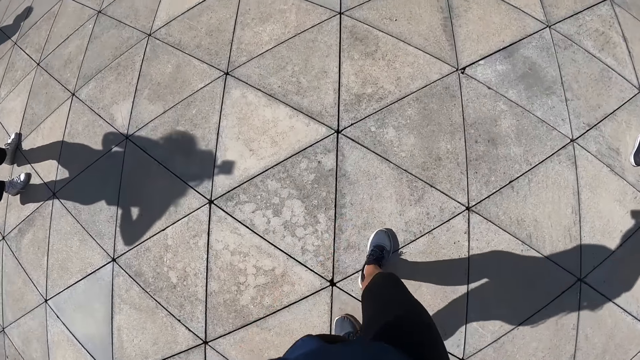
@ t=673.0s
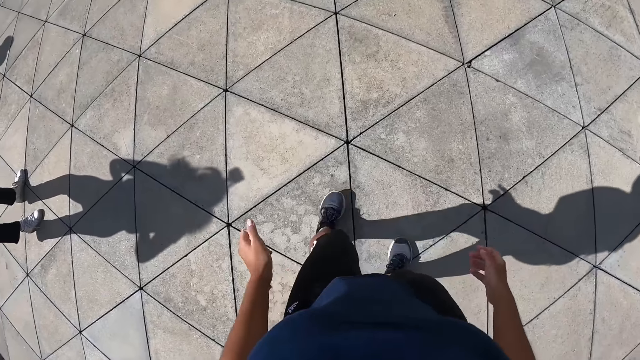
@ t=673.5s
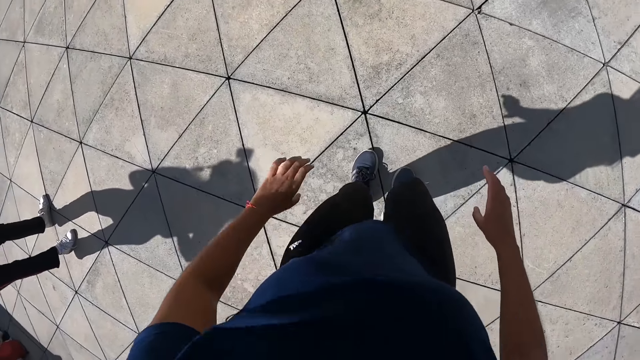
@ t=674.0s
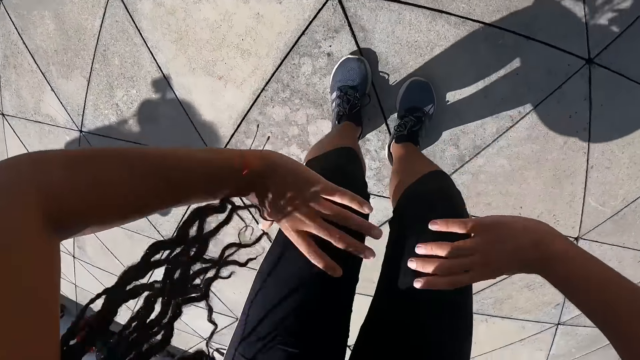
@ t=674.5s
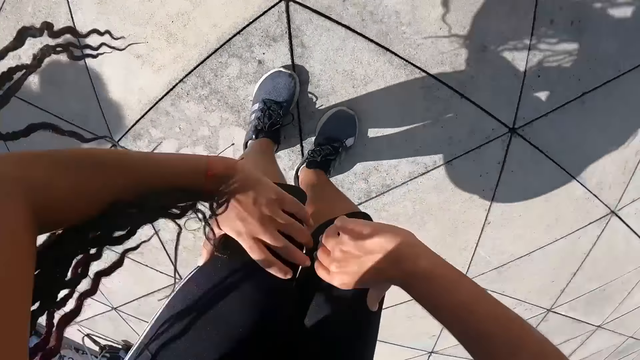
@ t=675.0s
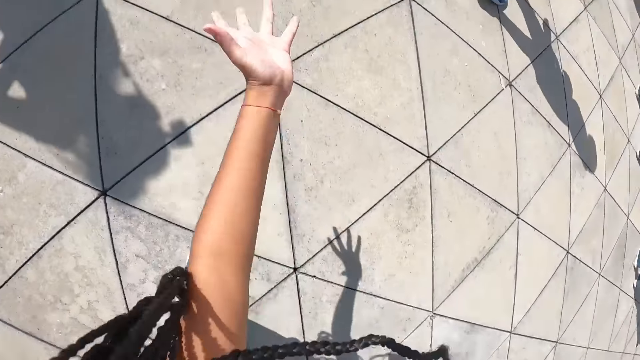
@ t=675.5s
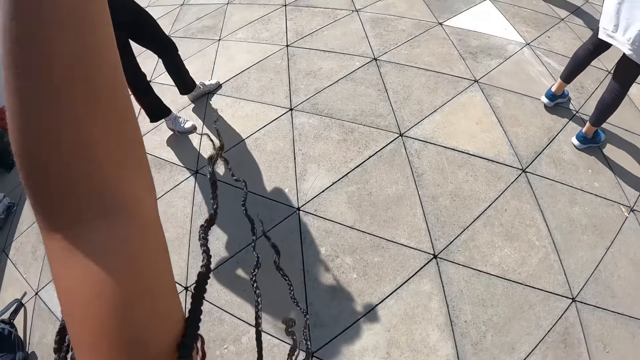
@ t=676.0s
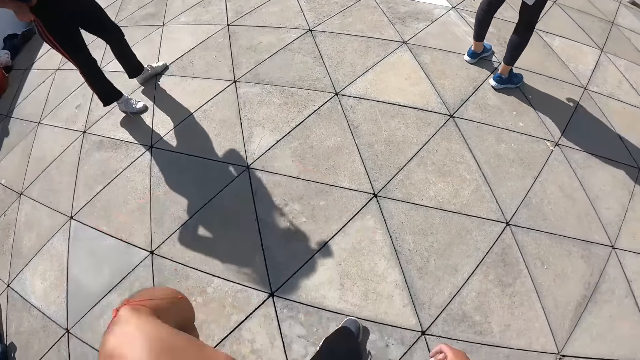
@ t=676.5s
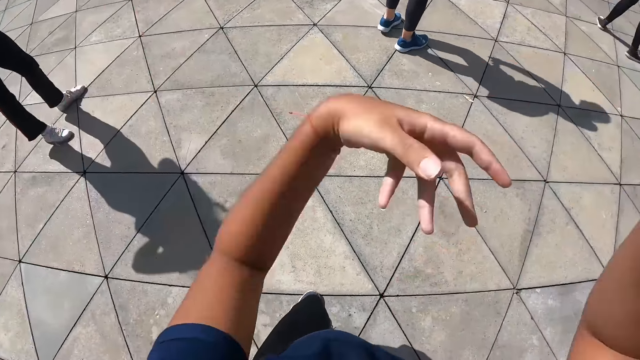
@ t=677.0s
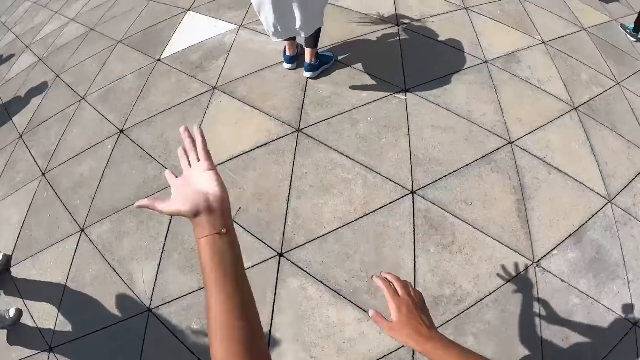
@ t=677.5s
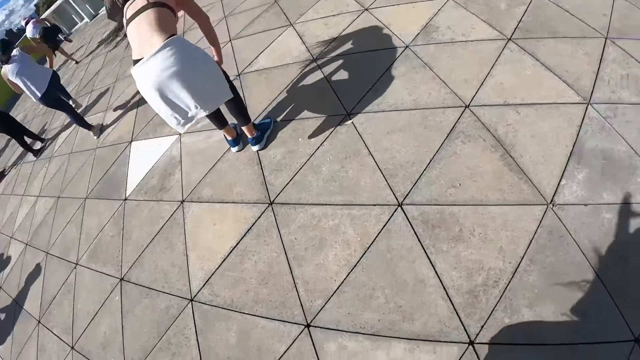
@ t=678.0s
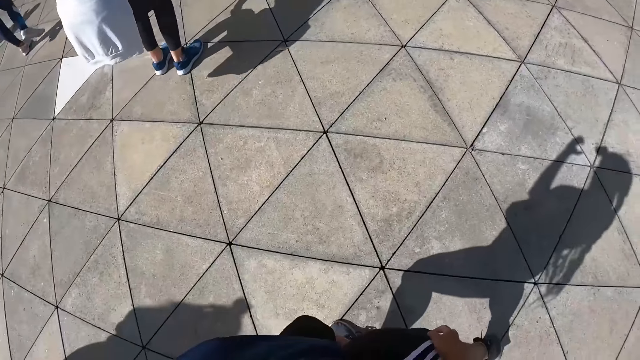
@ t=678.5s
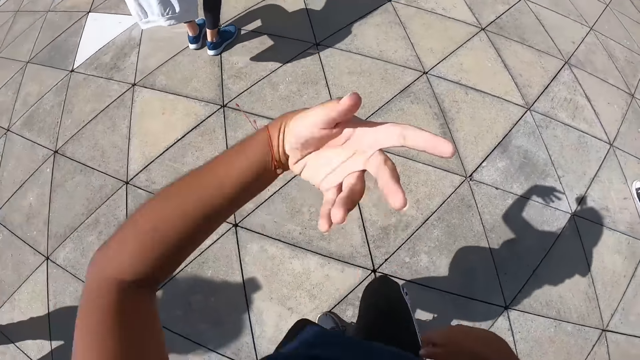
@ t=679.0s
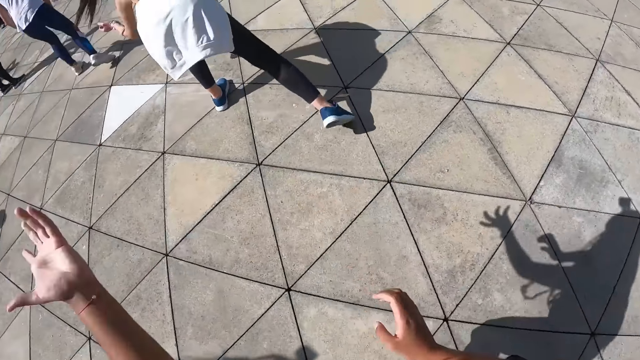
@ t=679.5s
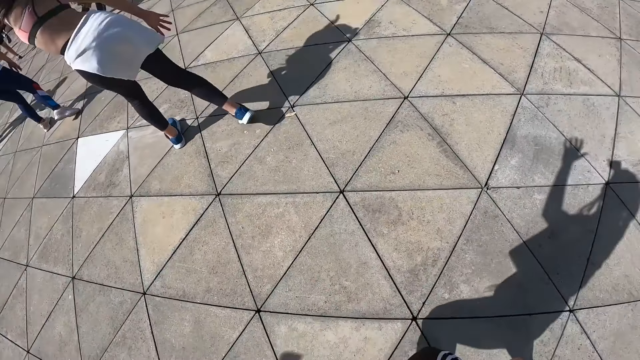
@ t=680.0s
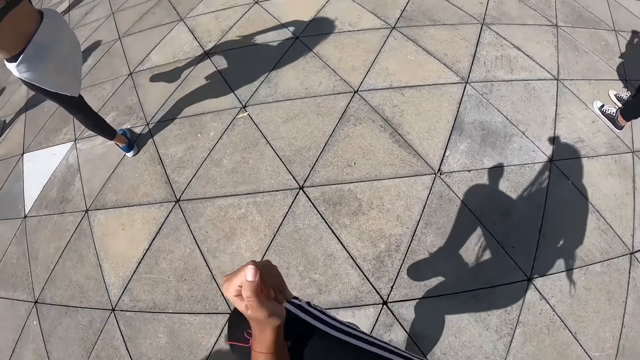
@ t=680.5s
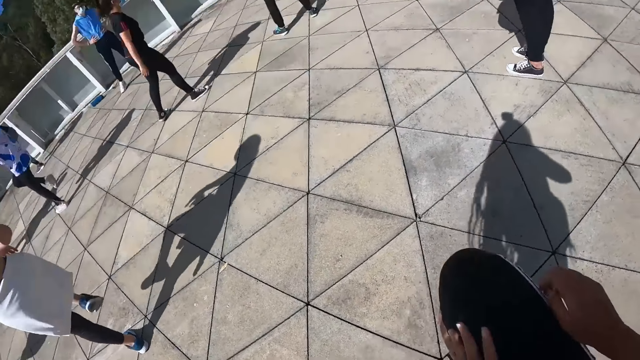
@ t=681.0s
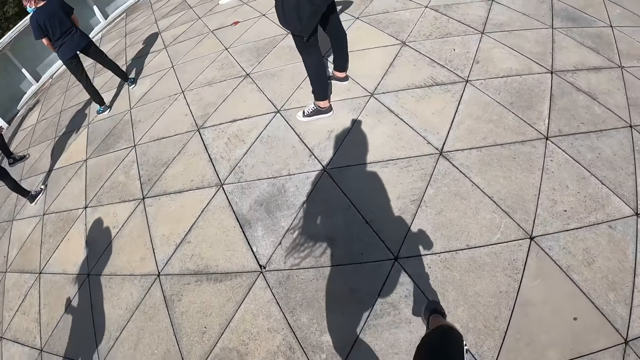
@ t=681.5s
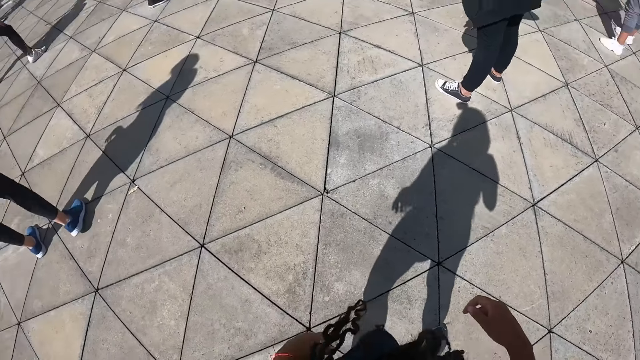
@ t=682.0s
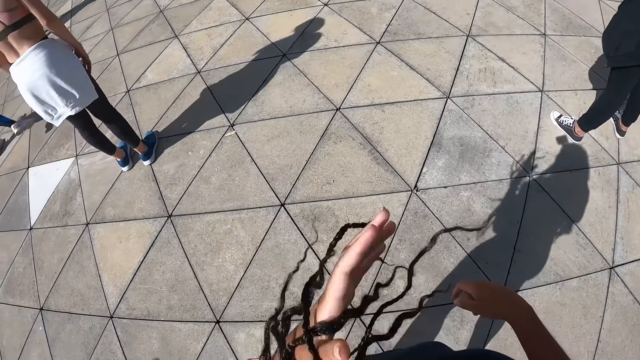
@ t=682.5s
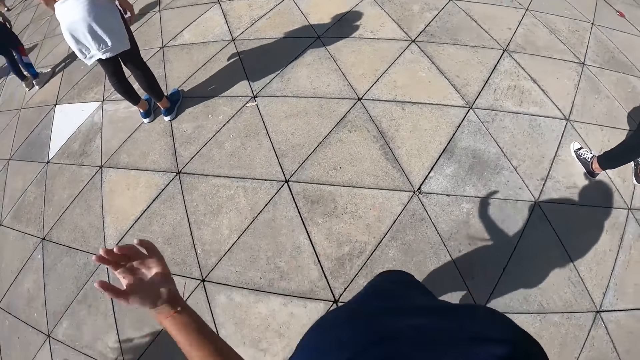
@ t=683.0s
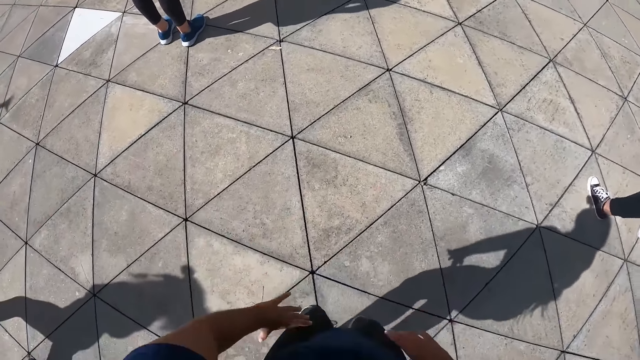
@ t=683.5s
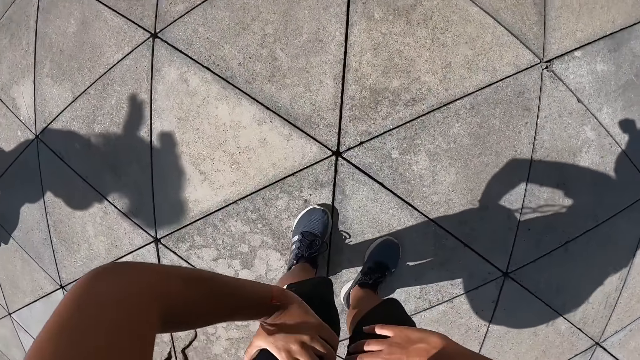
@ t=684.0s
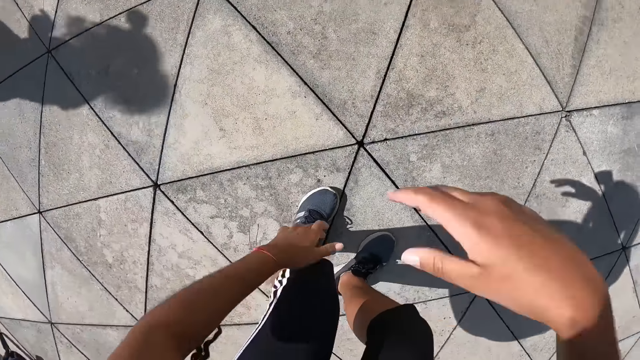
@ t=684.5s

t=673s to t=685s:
The camera wearer adjusts her position. They dance in the studio. A woman dances in the studio.

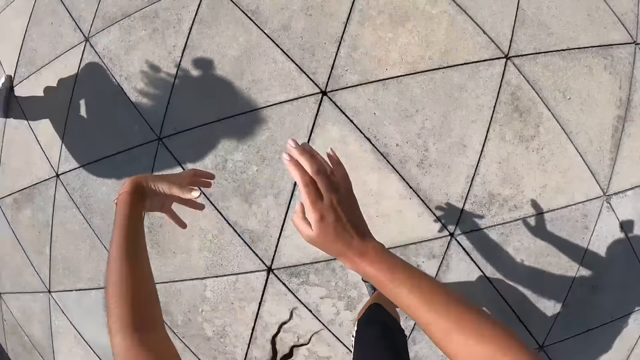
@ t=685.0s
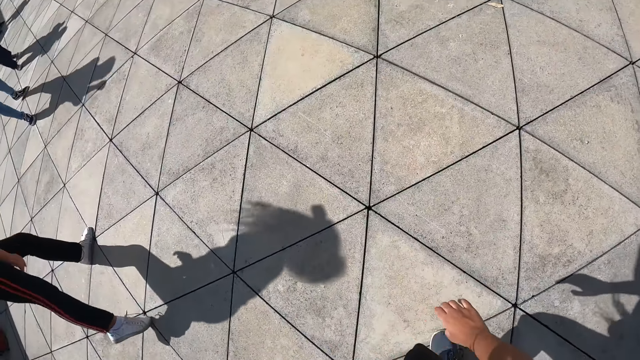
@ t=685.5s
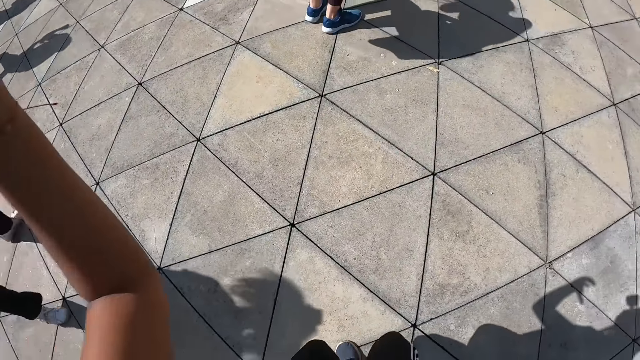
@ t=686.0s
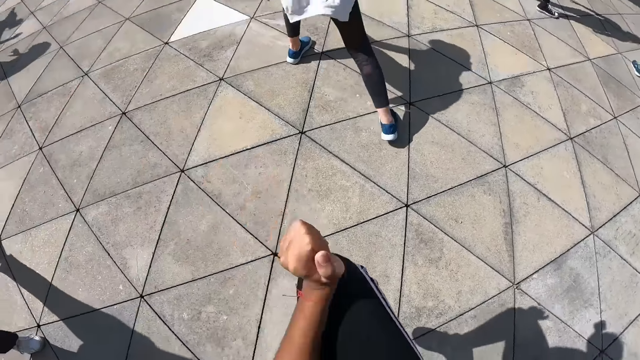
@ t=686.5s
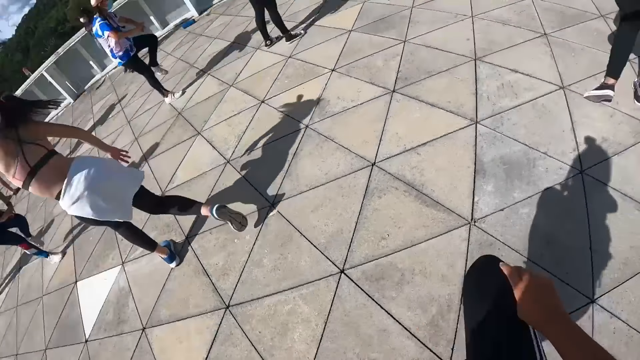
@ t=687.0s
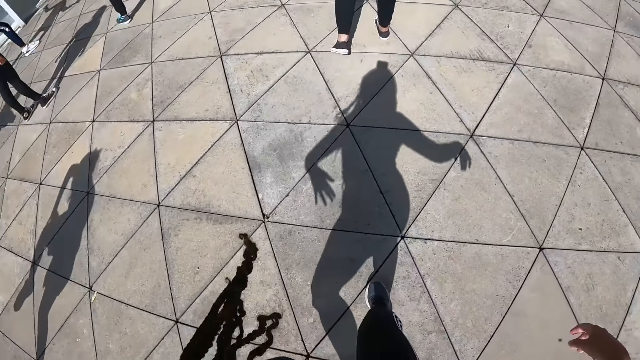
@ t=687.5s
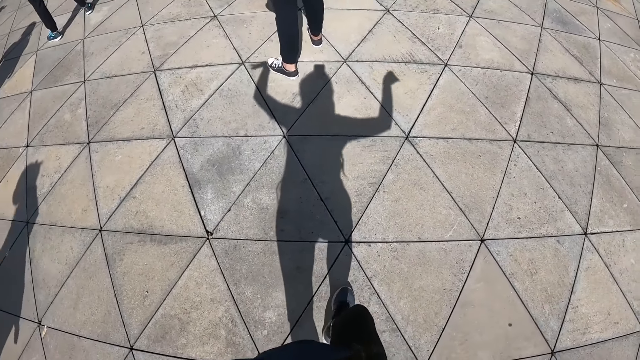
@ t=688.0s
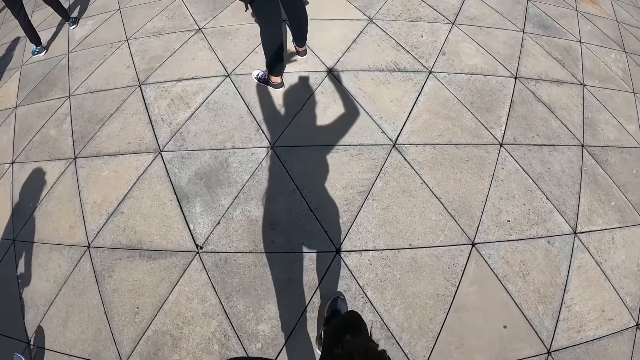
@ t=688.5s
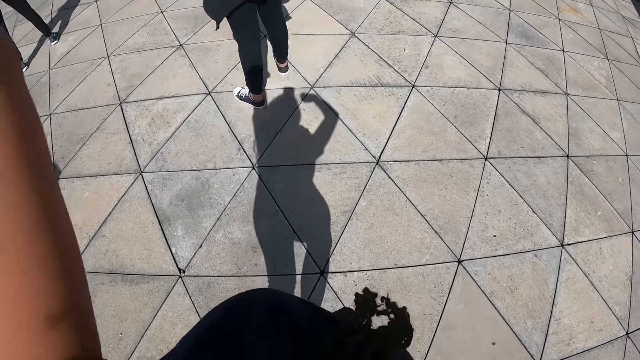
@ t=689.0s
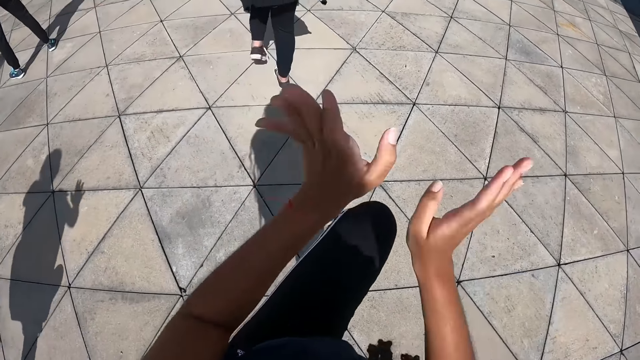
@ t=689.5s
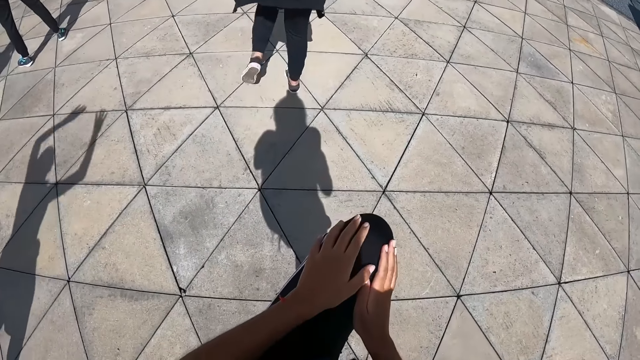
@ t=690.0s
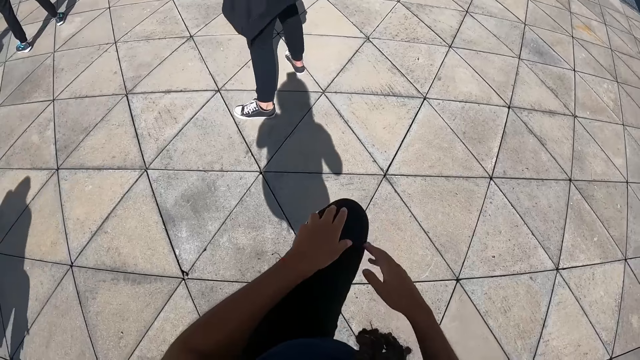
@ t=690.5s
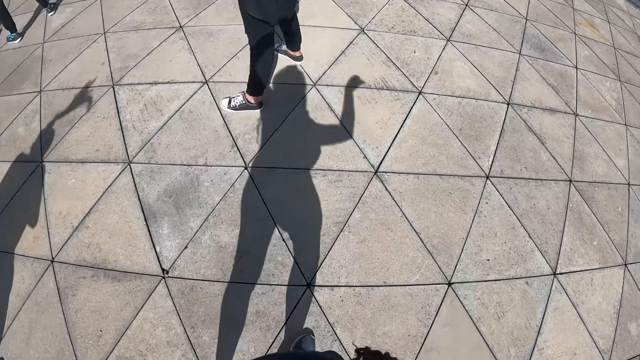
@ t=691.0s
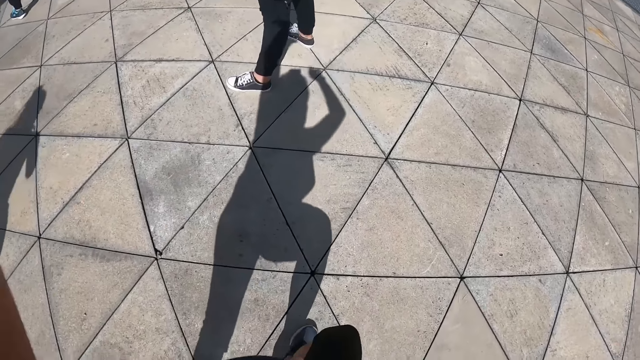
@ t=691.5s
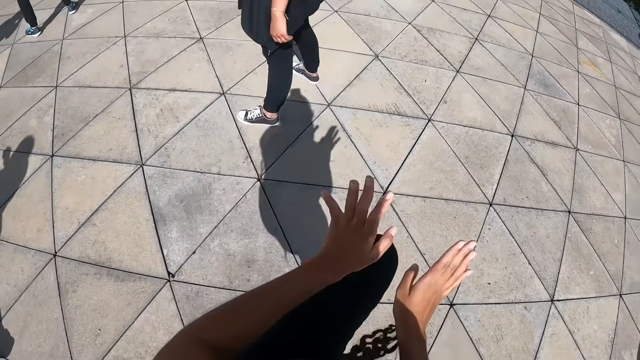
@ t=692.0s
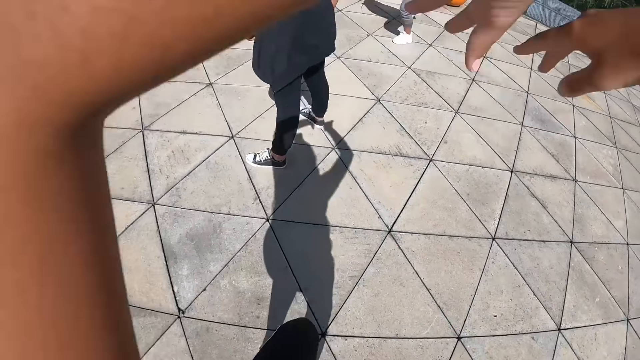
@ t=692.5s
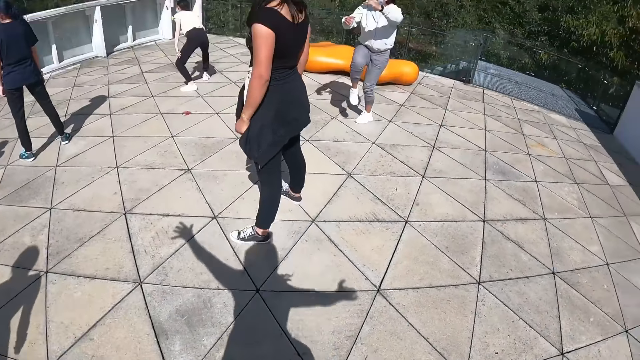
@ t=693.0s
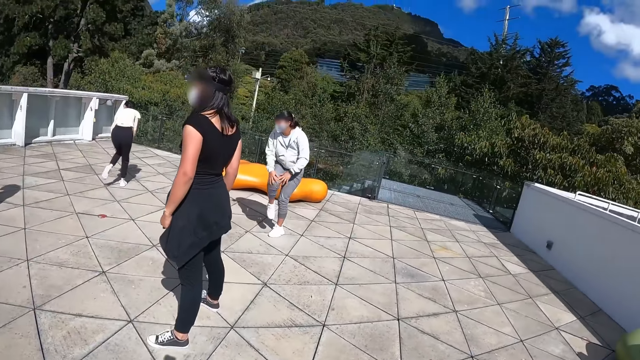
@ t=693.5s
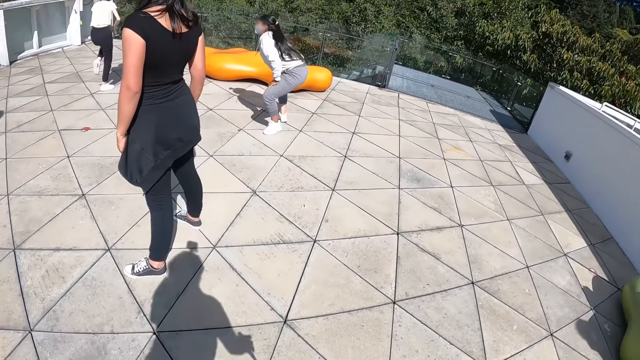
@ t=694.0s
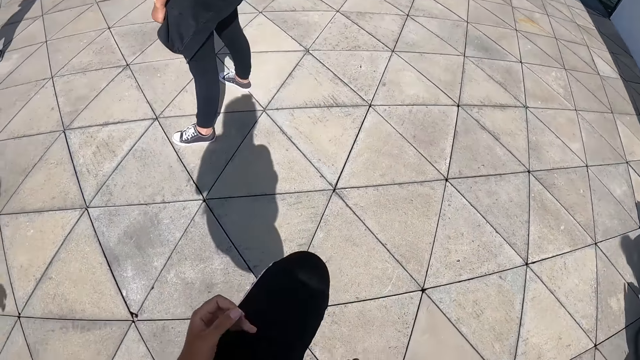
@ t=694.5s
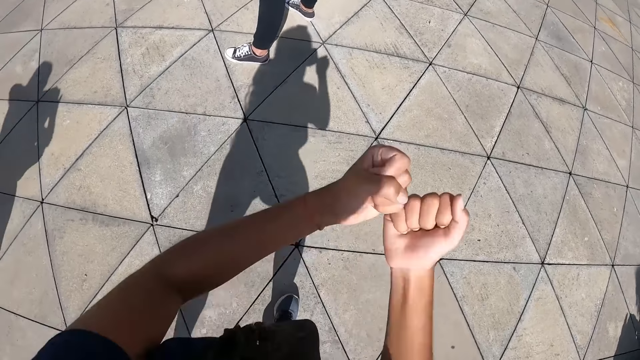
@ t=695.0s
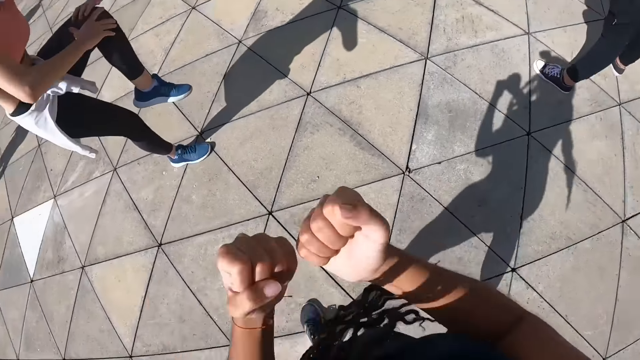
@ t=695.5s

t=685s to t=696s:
A woman dances in the studio.
